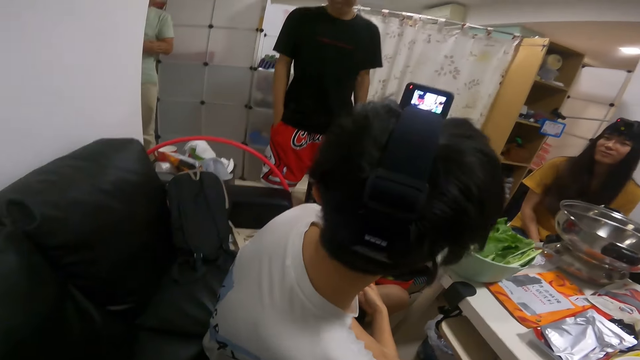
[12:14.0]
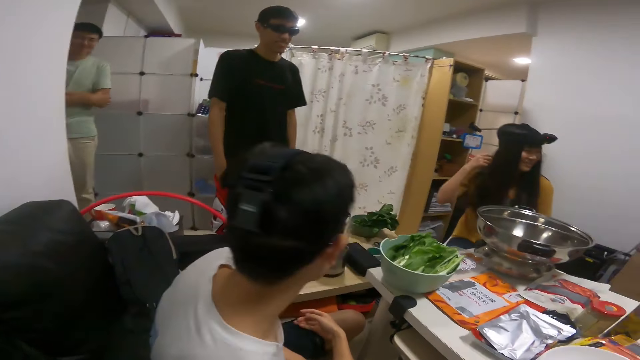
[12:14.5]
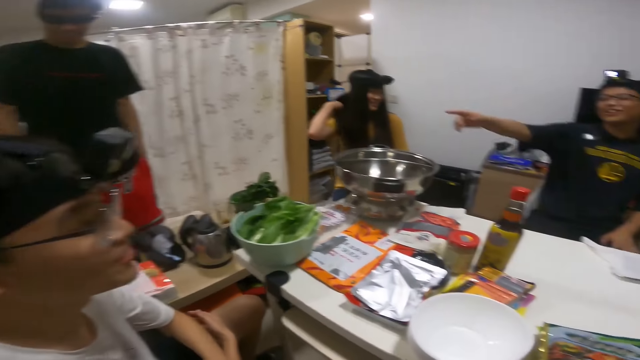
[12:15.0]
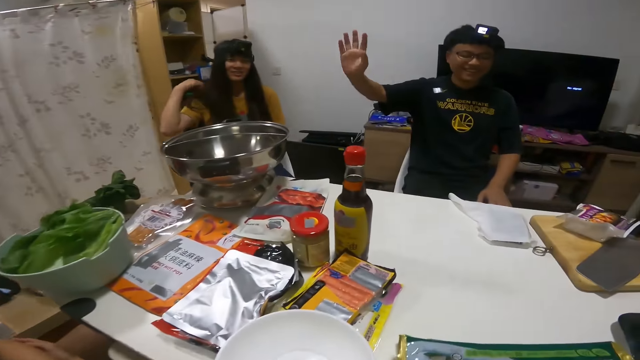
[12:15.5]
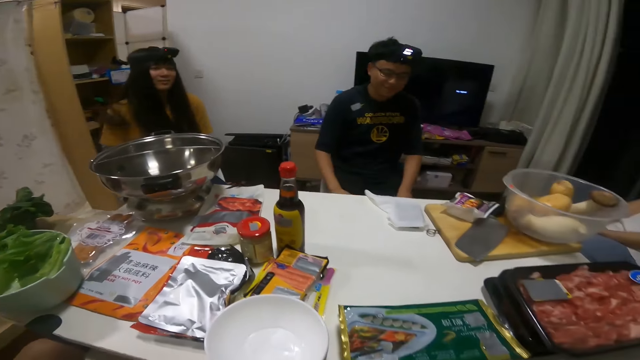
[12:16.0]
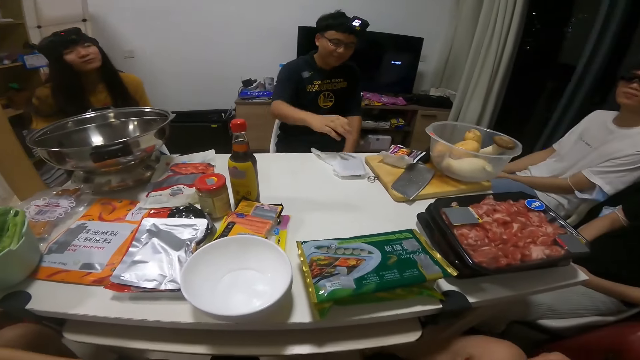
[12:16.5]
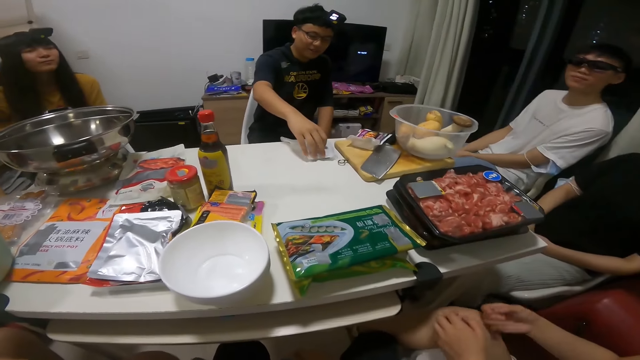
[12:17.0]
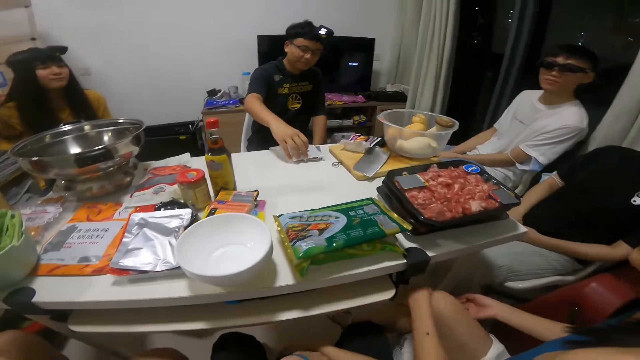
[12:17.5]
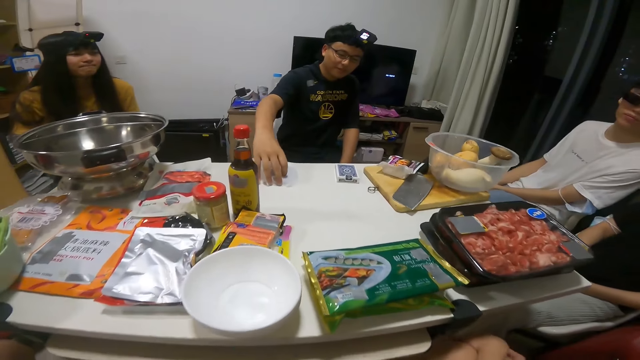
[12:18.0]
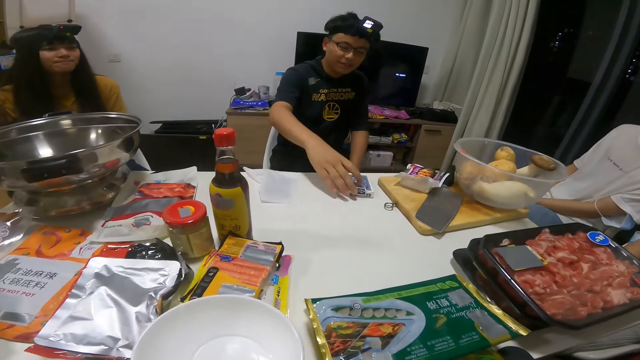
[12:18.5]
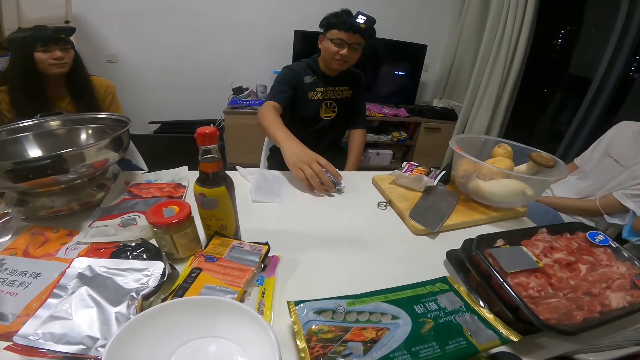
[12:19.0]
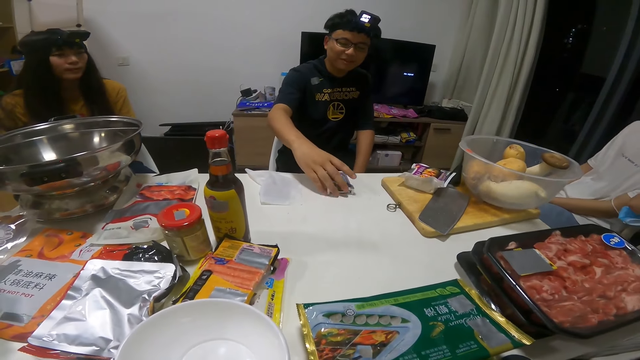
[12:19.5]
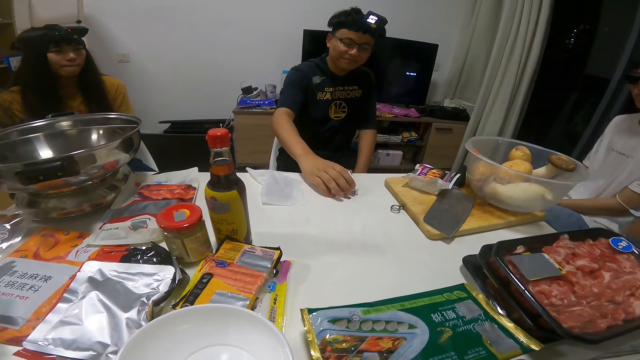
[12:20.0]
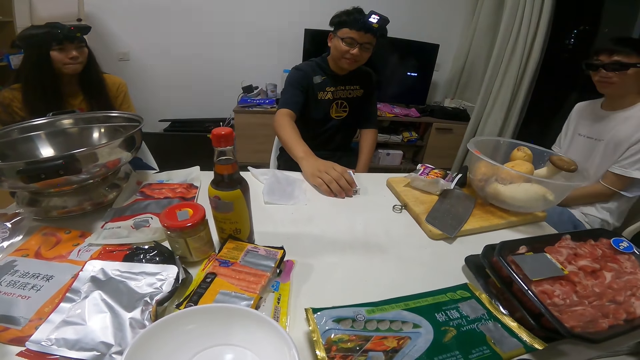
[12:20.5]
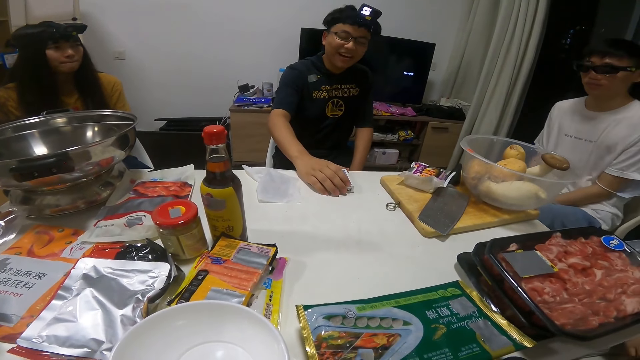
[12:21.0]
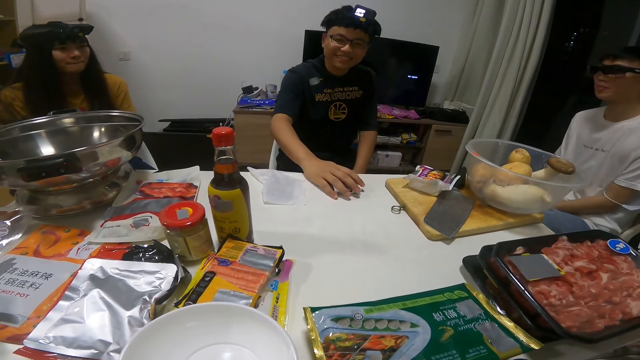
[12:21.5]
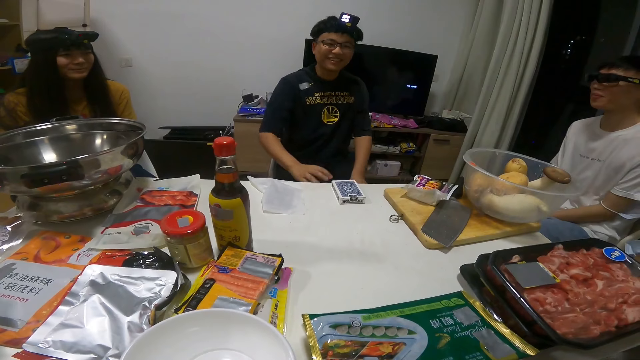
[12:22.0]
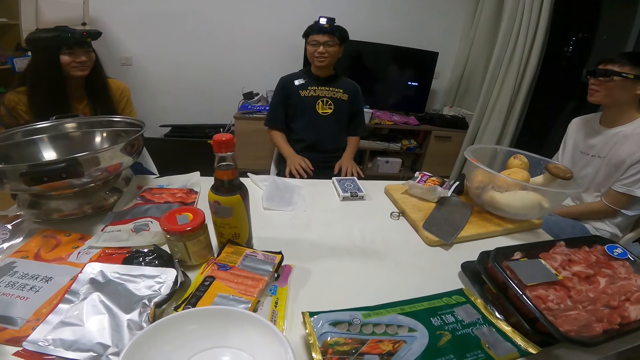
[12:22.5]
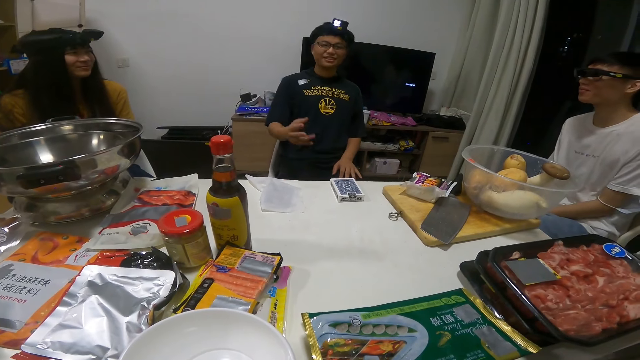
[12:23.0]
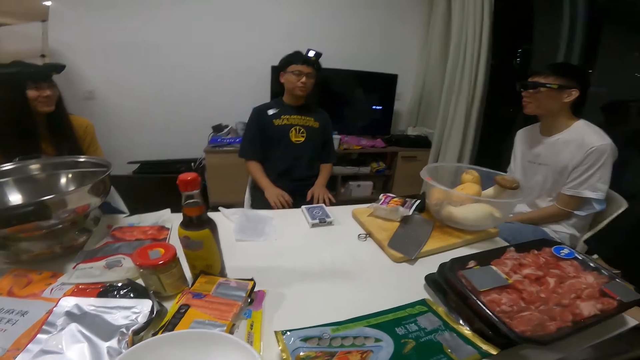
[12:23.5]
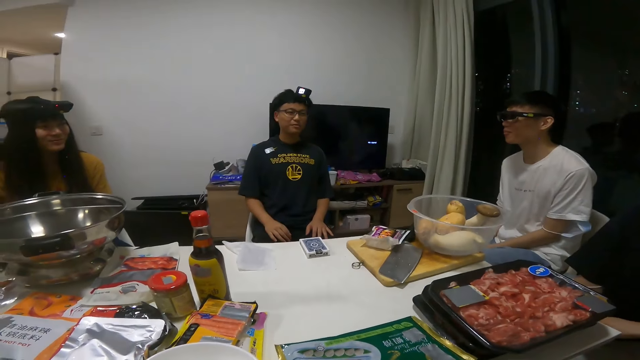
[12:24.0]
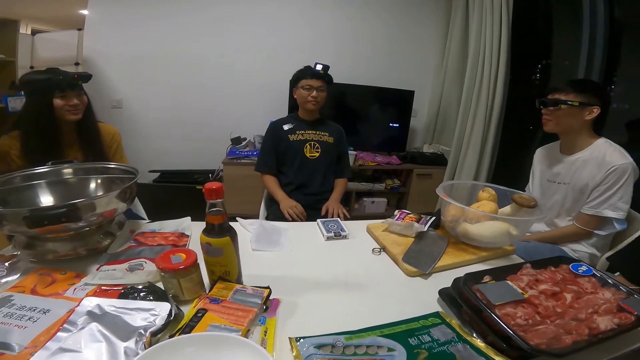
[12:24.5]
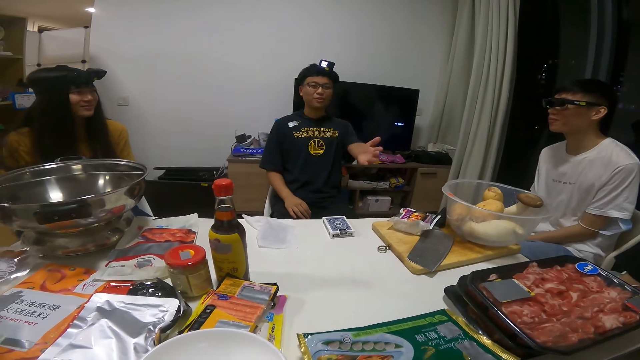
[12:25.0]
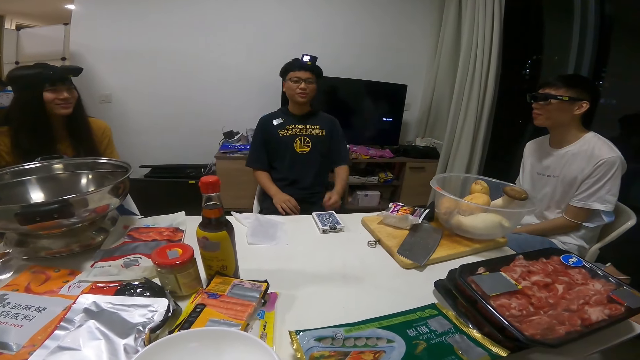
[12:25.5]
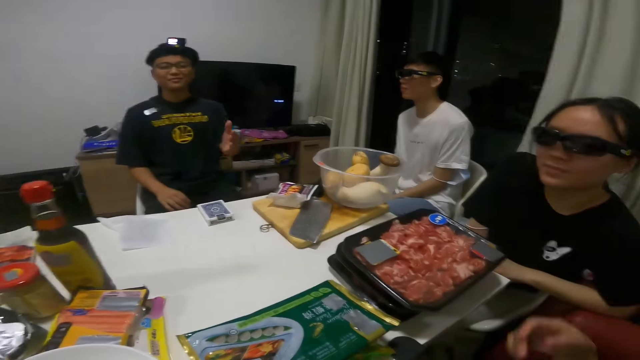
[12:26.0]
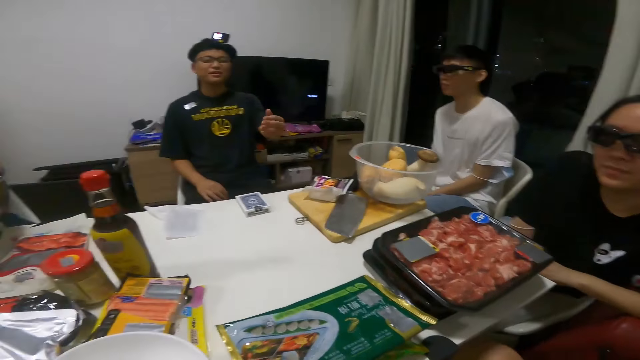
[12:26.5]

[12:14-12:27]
A man removes a tissue from a playing cards carton on the table with his right hand. He drops the tissue in his right hand on the table, moves the playing cards carton on the table with his right hand, and holds the playing cards carton on the table with his right hand. He removes his right hand from the playing cards carton on the table.

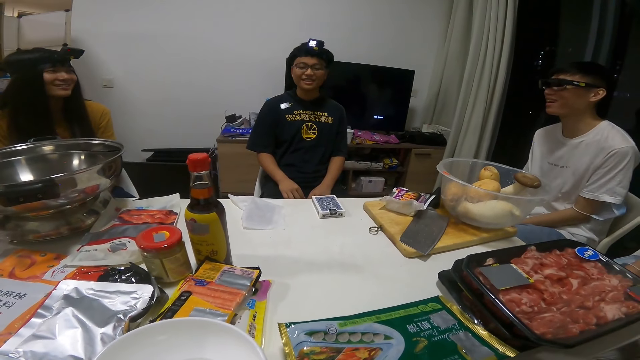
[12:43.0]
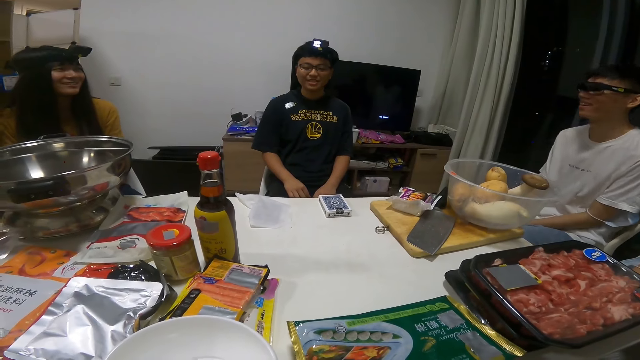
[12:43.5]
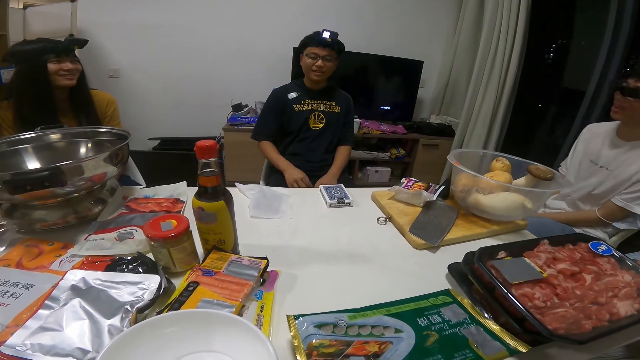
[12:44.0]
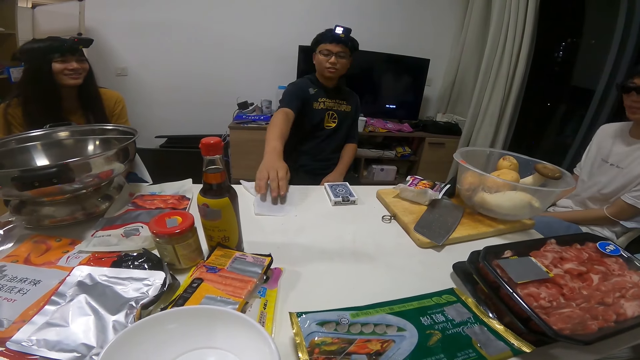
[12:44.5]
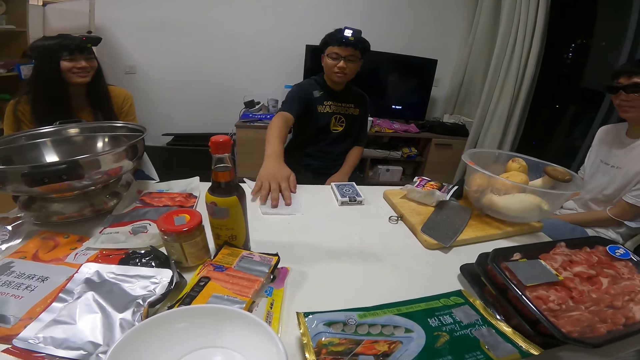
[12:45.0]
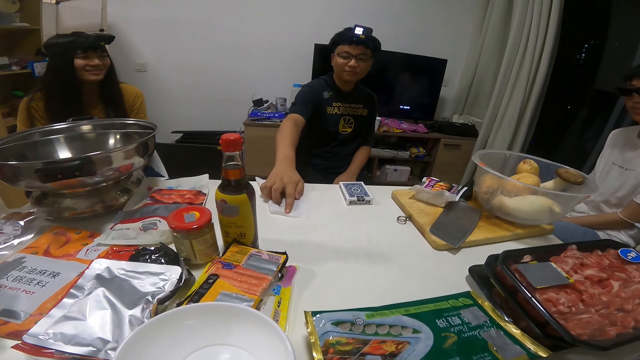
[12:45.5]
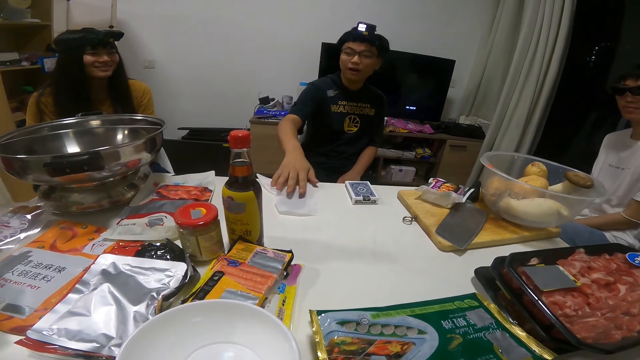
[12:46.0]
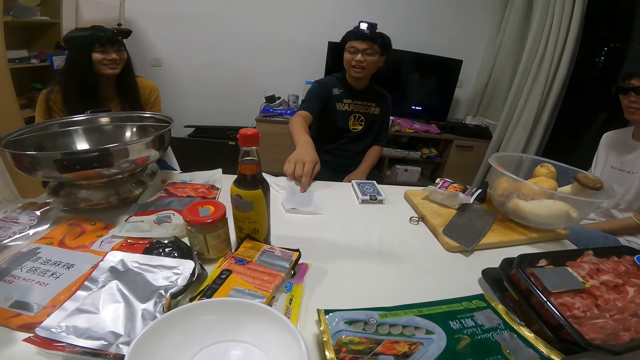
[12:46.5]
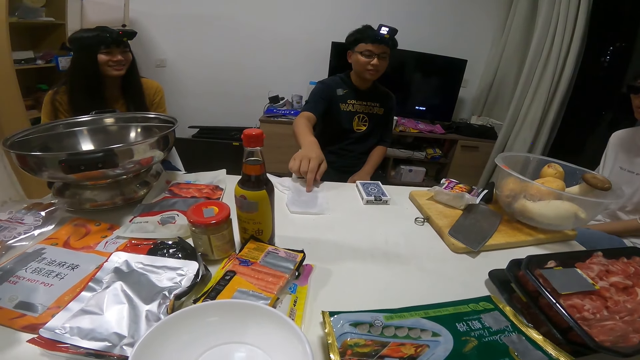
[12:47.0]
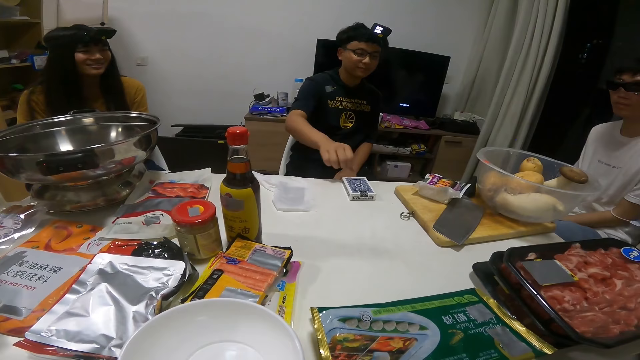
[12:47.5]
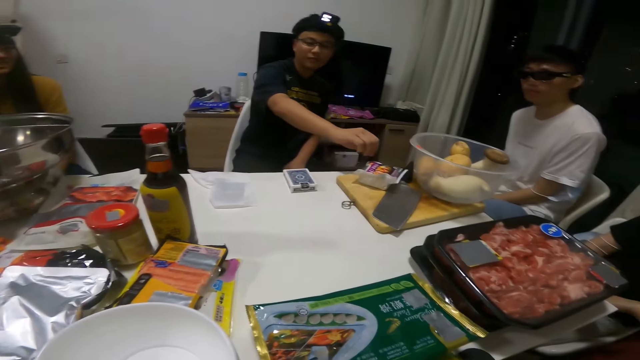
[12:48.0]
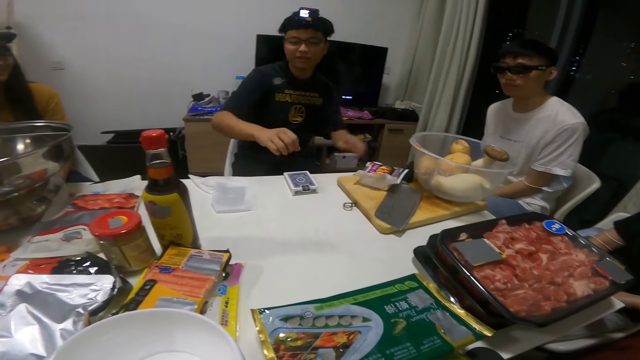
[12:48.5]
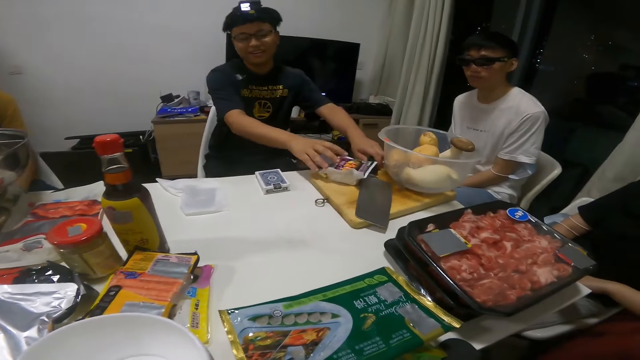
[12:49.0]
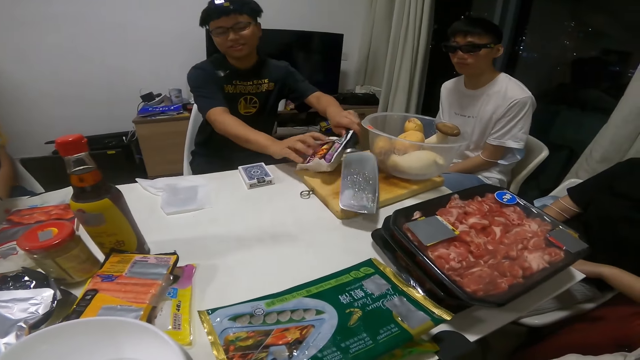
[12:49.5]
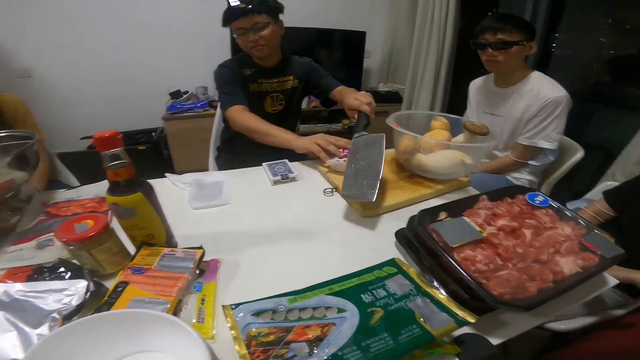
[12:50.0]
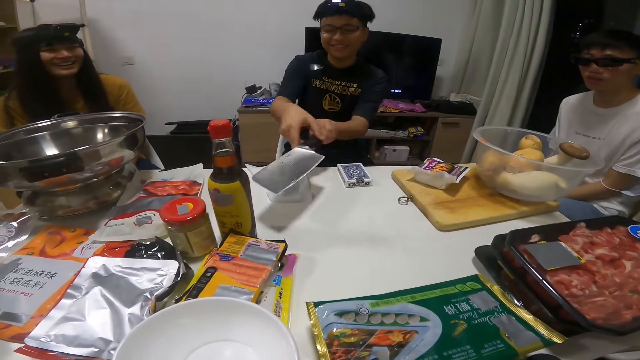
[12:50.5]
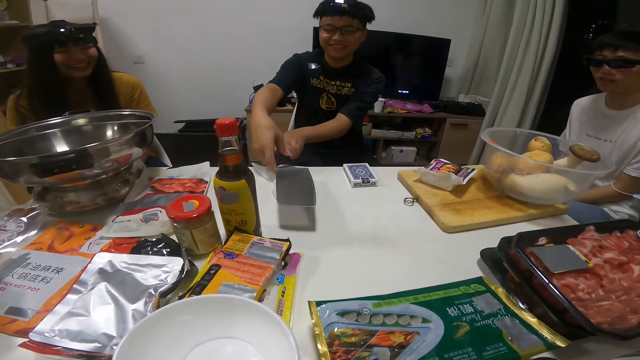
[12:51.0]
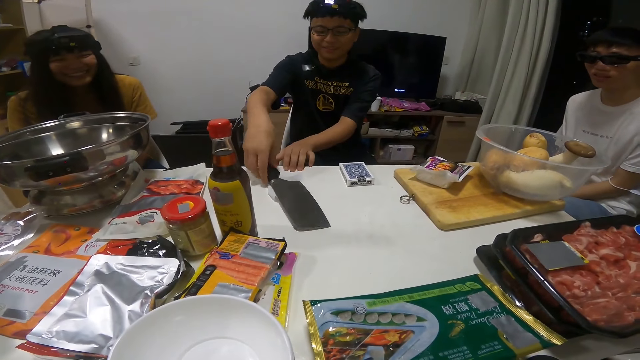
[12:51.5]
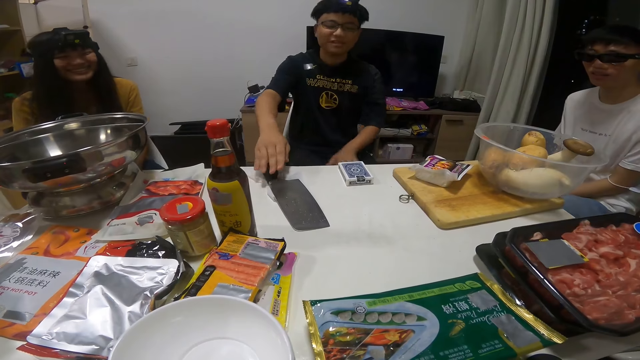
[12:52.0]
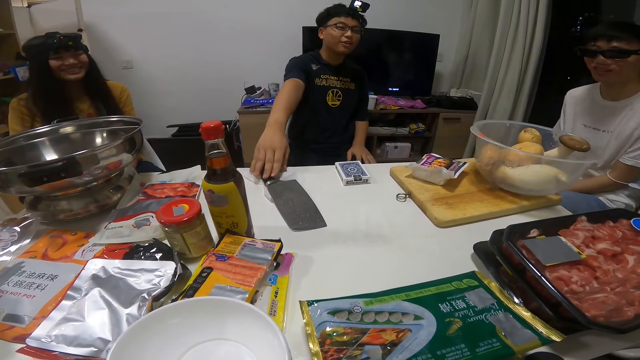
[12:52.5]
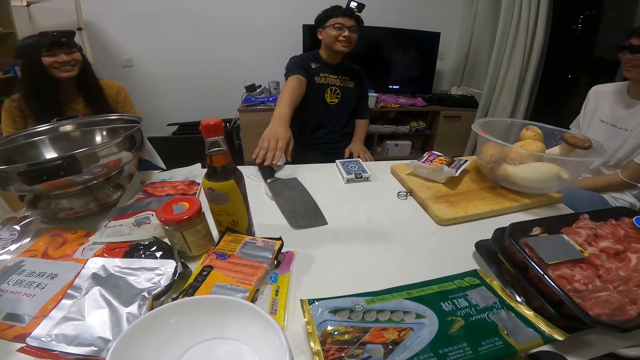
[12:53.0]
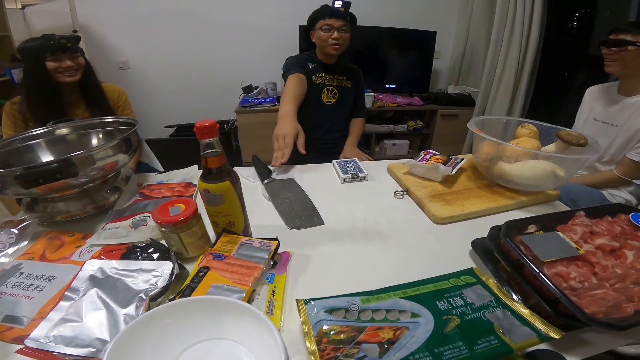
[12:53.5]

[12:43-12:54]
A man touches a tissue covered card on the table with his right hand. He removes his right hand from the tissue covered card on the table. He picks up a cleaver from a chopping board on the table with his left hand. He places the cleaver in his right hand on the tissue covered card on the table.
